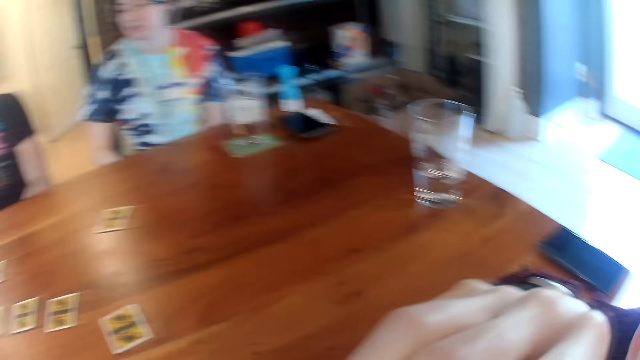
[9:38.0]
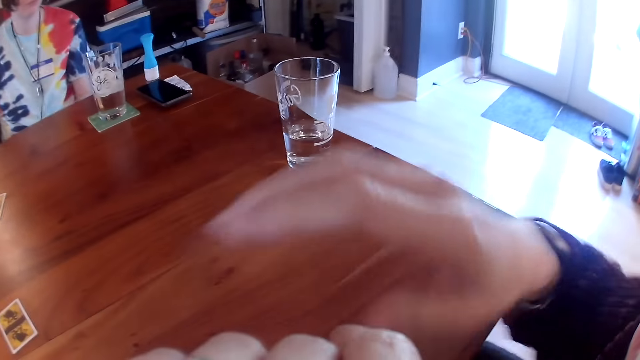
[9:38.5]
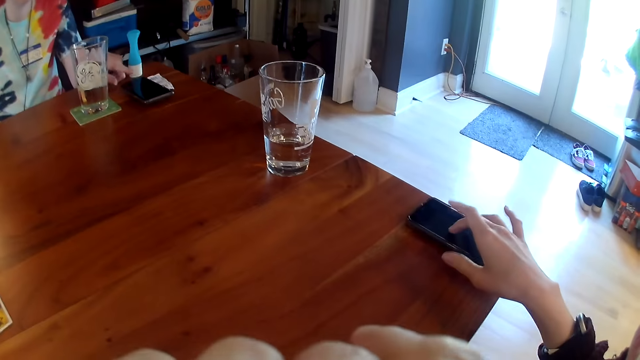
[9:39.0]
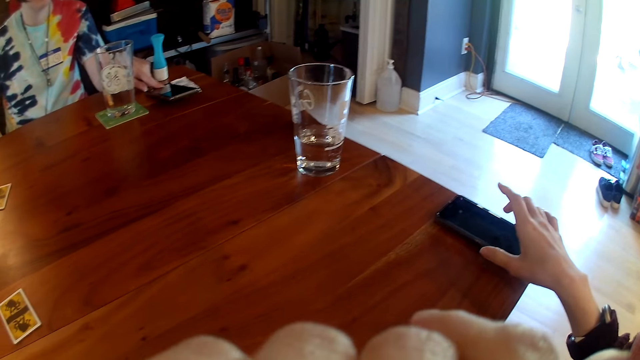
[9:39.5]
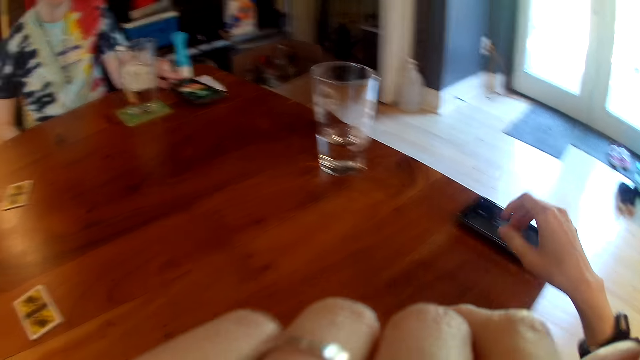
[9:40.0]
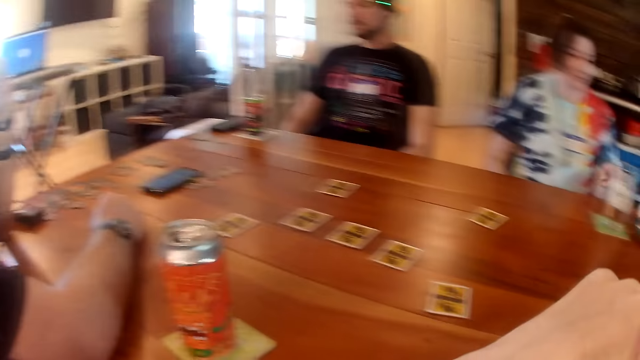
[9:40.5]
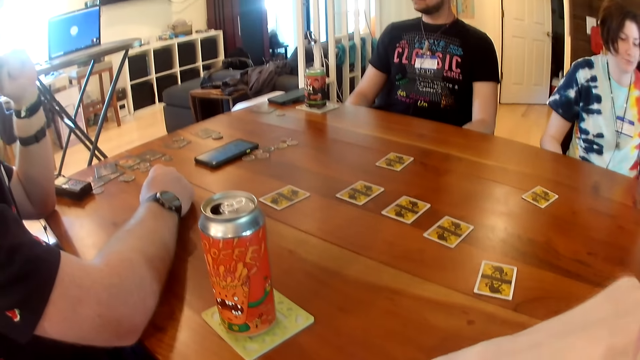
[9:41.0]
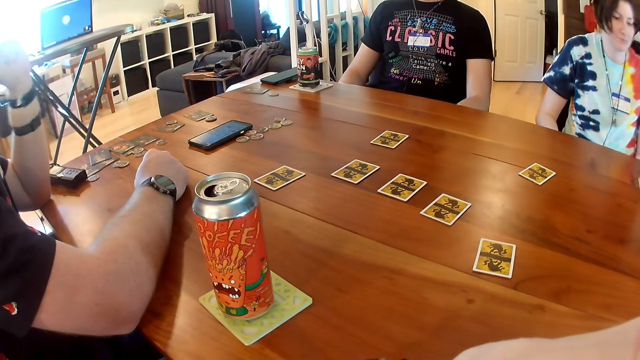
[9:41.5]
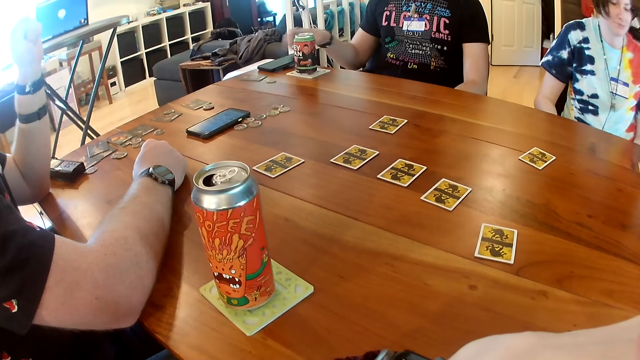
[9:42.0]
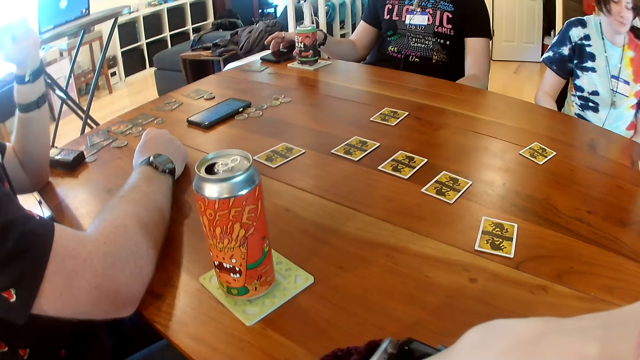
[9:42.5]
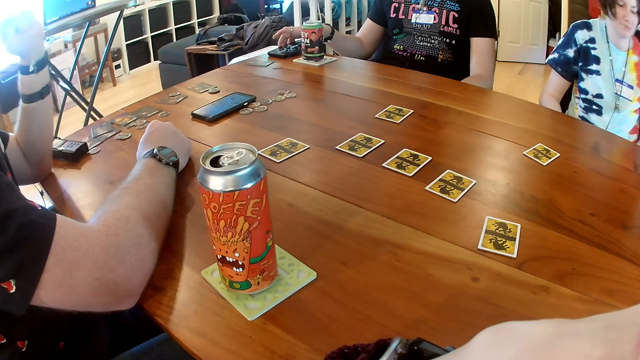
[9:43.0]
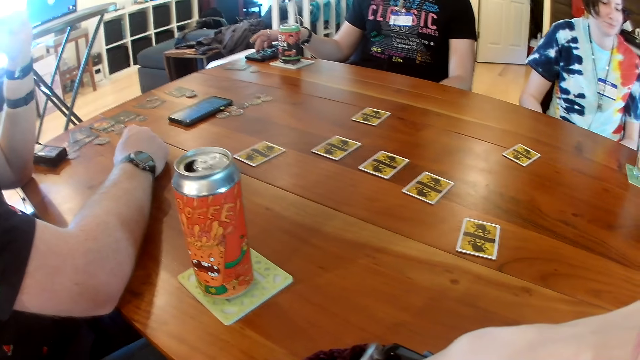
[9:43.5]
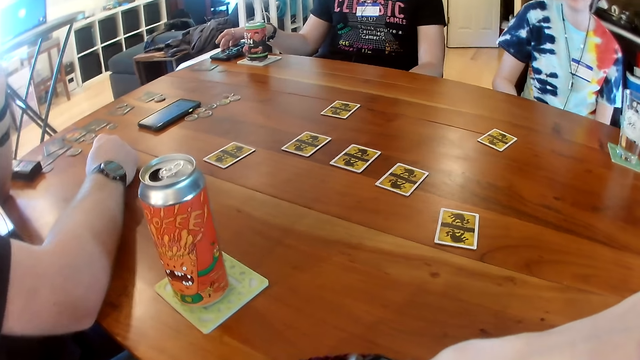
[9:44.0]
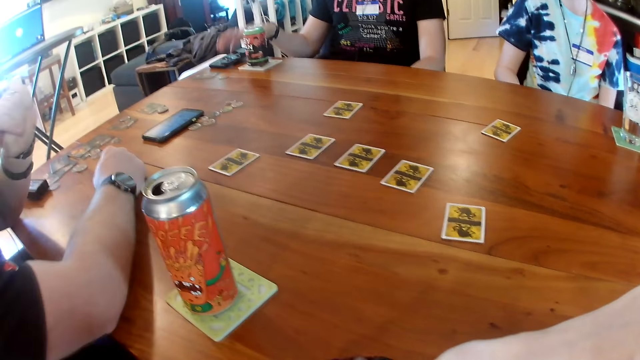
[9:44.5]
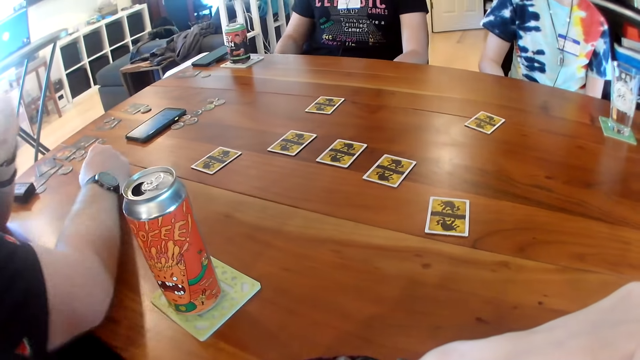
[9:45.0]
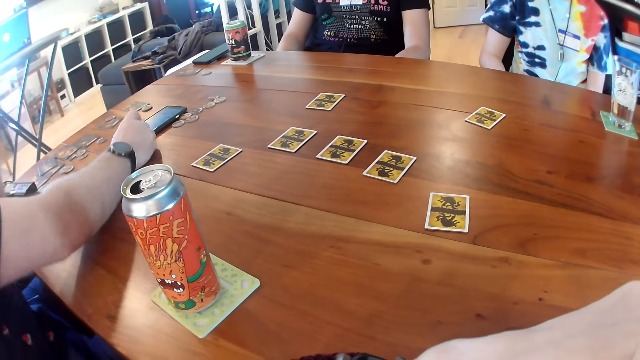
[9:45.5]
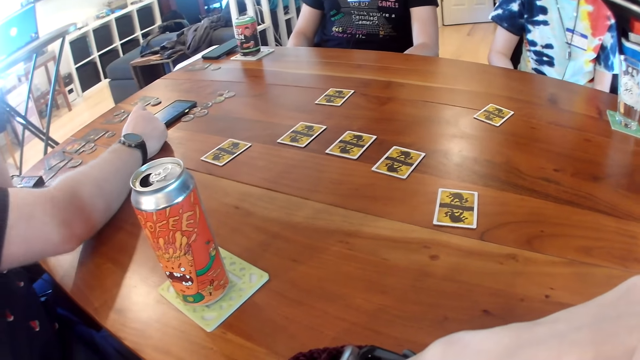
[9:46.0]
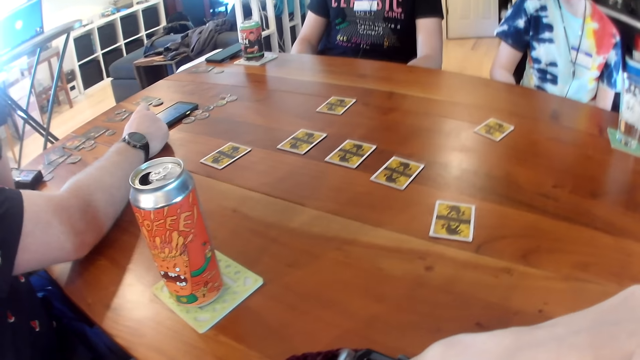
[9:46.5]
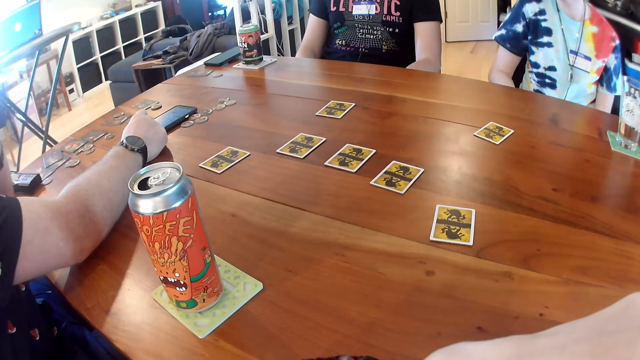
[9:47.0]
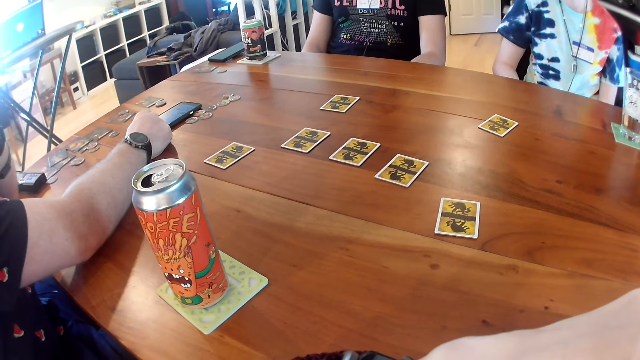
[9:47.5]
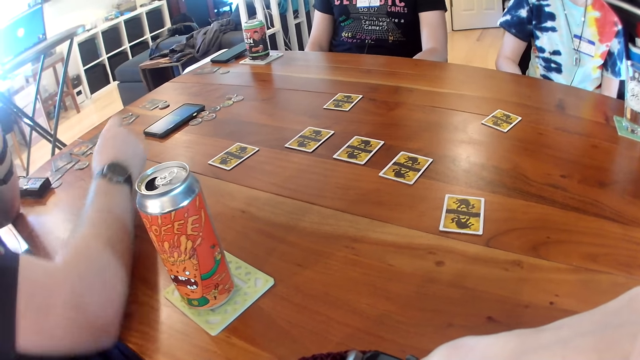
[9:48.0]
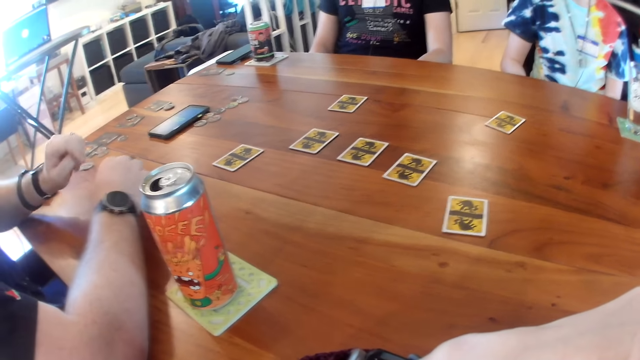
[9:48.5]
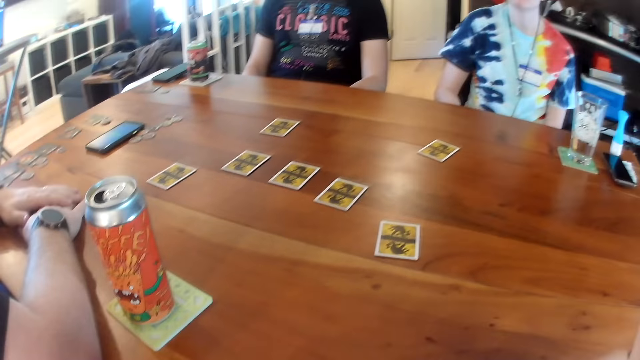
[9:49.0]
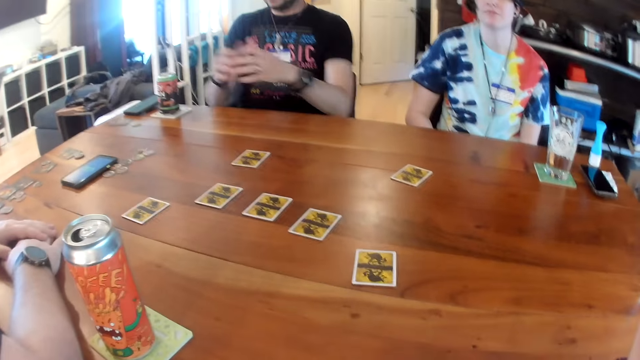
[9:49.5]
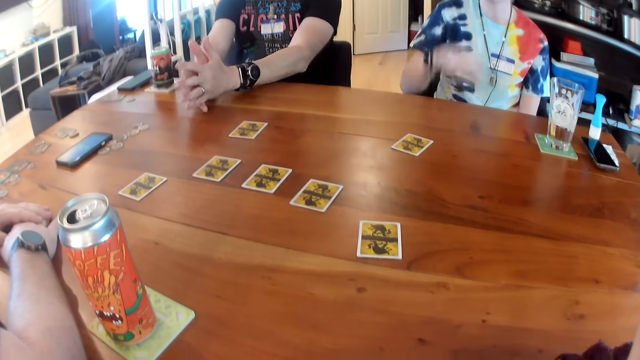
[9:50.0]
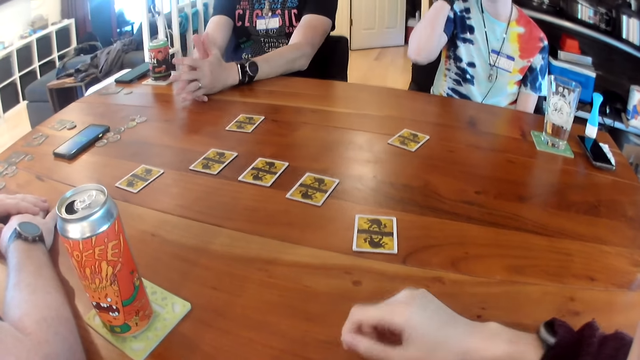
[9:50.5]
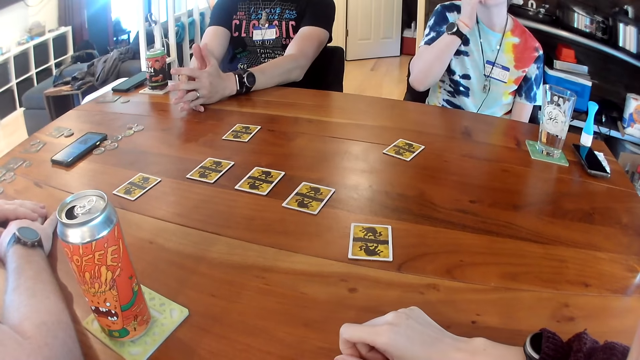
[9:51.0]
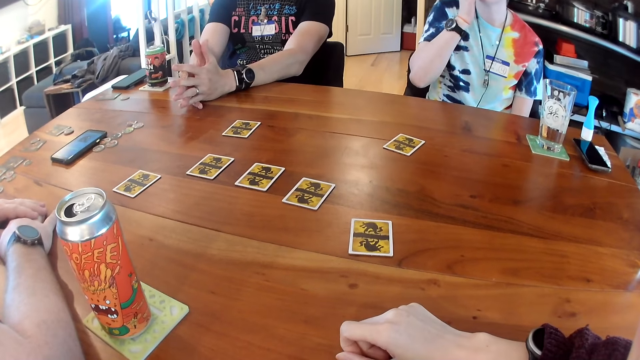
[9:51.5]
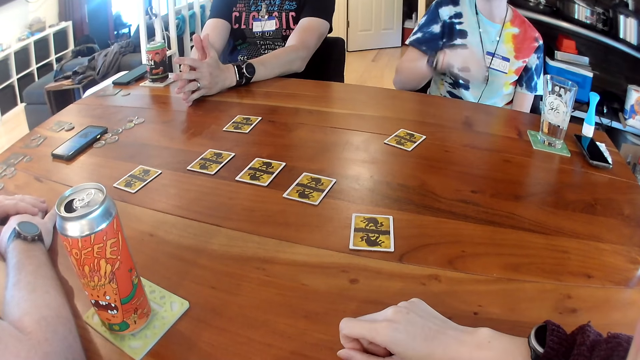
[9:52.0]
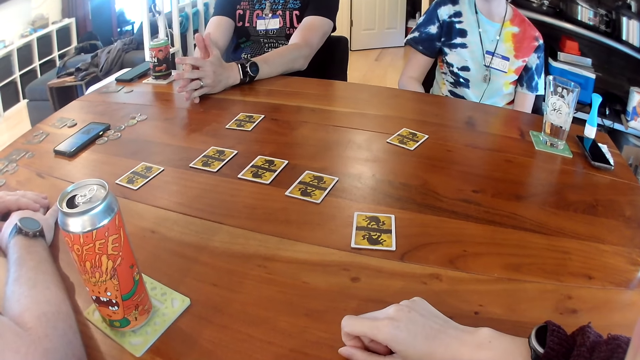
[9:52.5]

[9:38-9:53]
The camera wearer looks around. She operates a phone on the table with her right hand. A woman operates a phone on the table with her left hand. The camera wearer looks around. A man operates a phone on the table with his right hand. Another man interacts with the people on the table. The other man operates the phone on the table with his right hand. He puts the hands on the table. The first man places his two hands on the table.

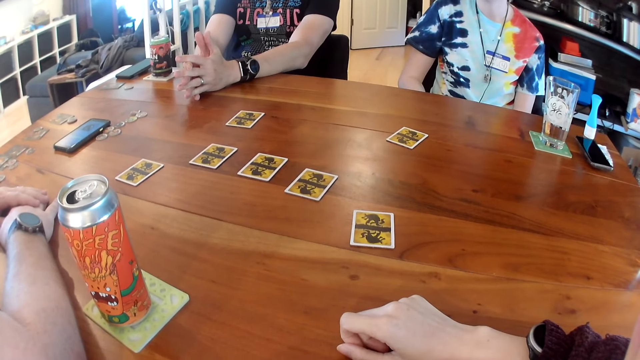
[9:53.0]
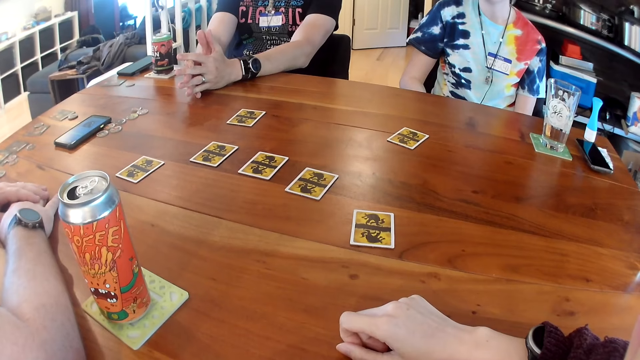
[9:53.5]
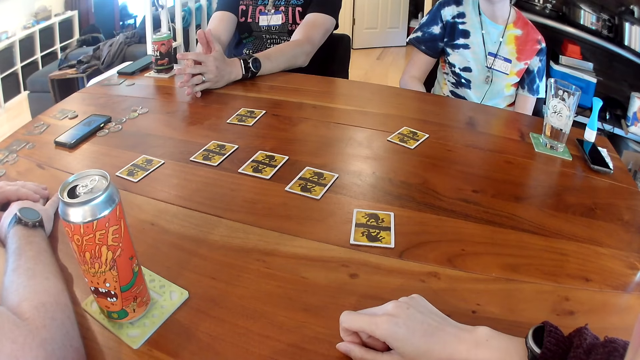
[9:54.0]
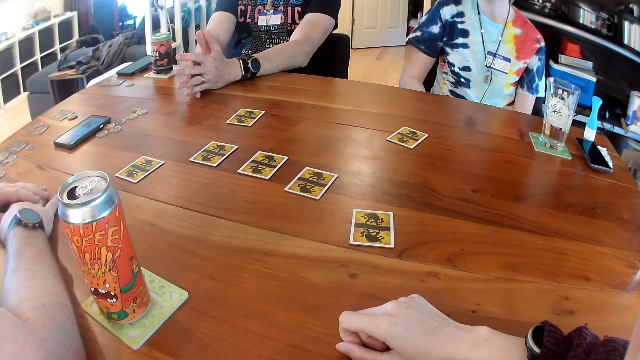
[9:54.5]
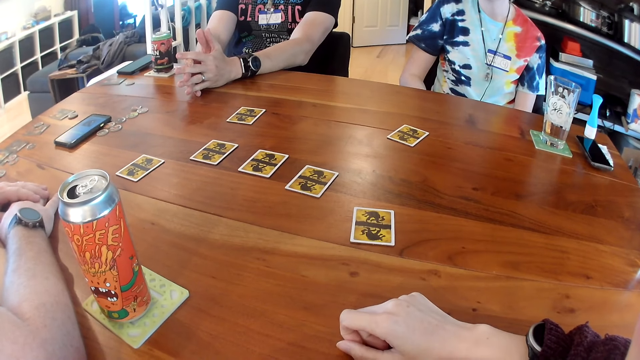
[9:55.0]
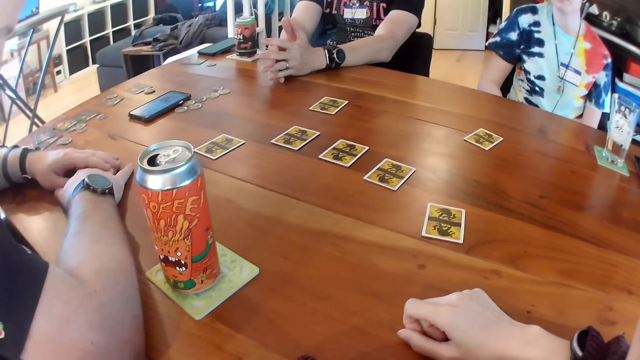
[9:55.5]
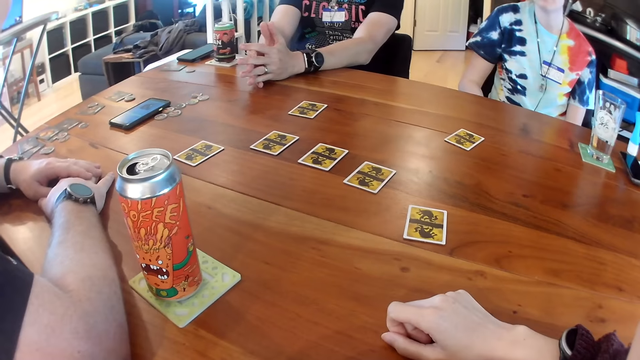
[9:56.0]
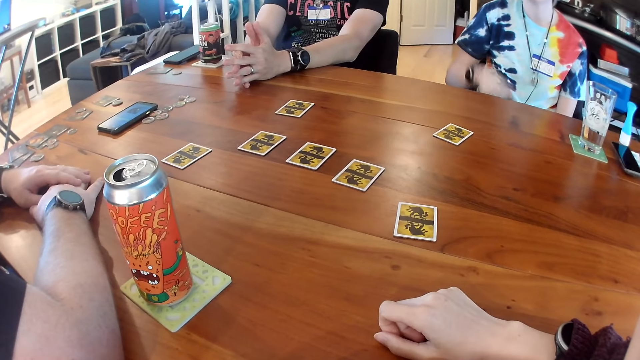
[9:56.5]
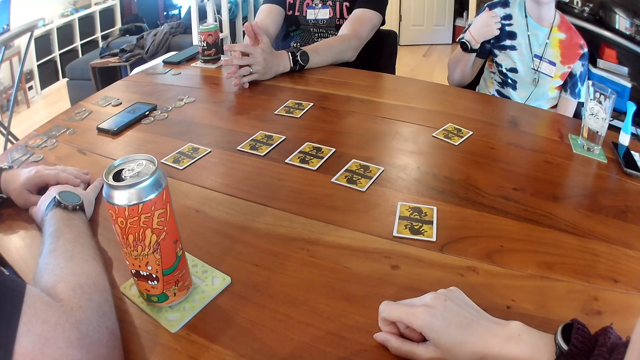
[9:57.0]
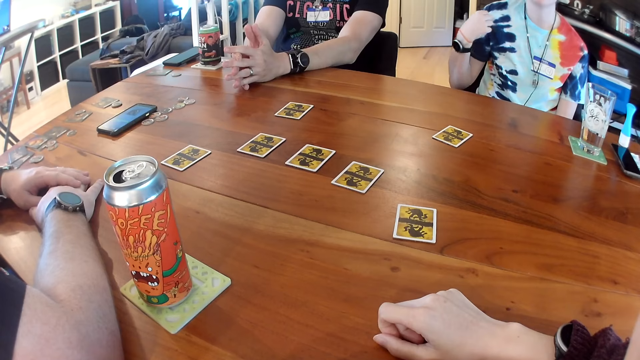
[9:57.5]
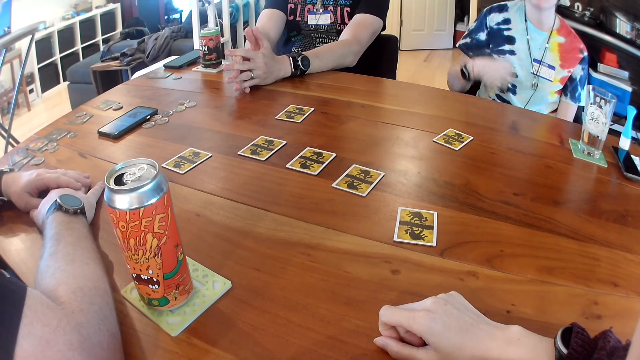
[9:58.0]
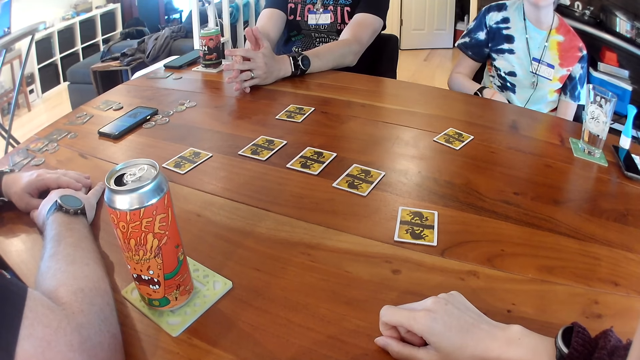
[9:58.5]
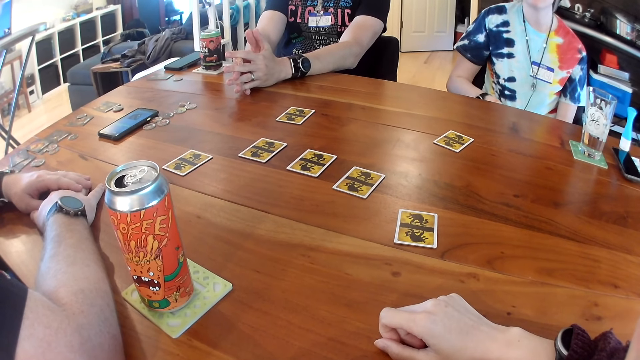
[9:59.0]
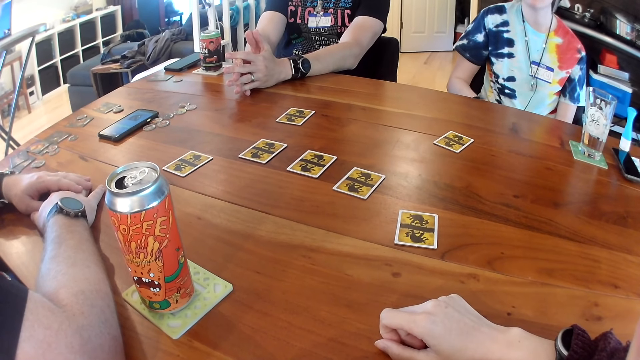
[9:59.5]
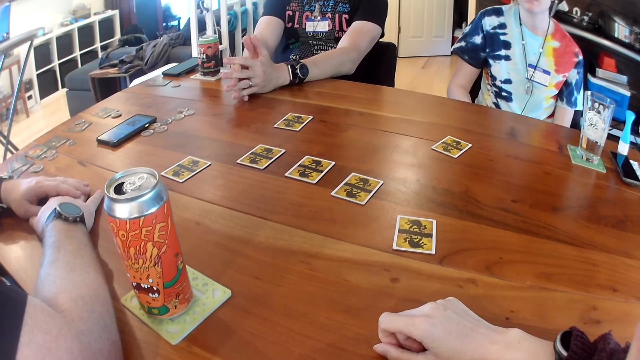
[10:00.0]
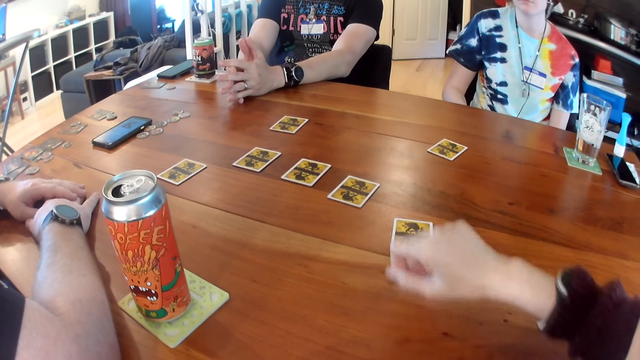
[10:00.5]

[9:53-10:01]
The camera wearer looks around. A woman adjusts her shirt with her right hand. She touches the clothes.
